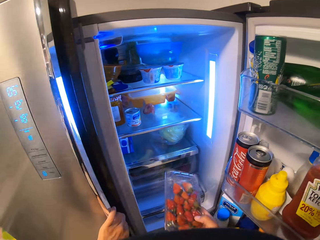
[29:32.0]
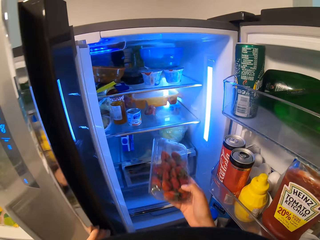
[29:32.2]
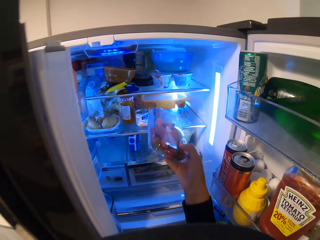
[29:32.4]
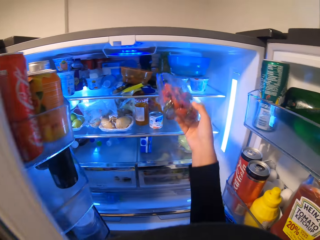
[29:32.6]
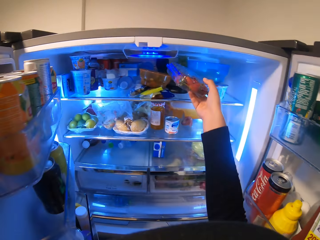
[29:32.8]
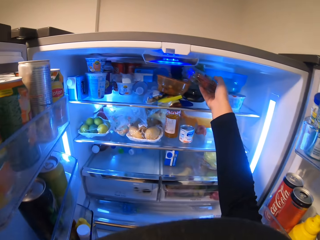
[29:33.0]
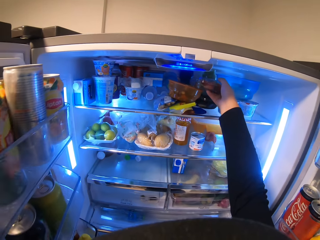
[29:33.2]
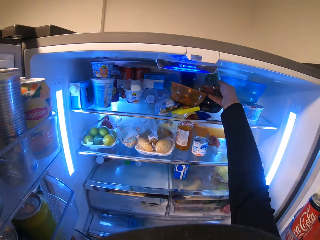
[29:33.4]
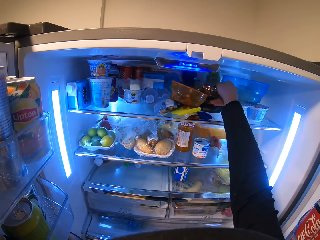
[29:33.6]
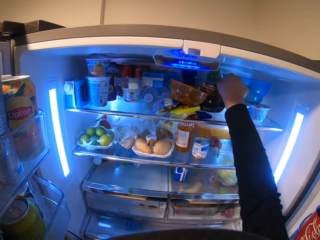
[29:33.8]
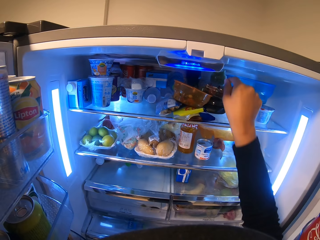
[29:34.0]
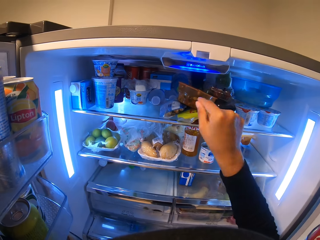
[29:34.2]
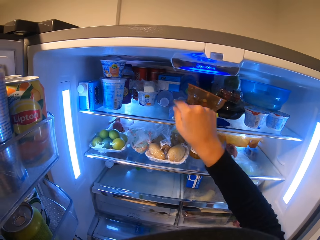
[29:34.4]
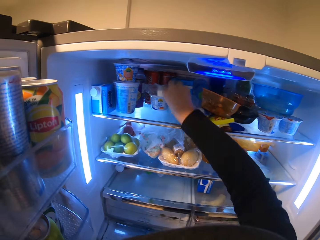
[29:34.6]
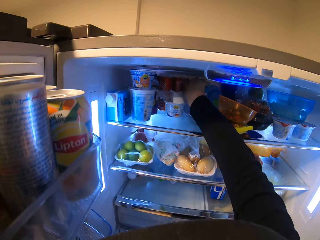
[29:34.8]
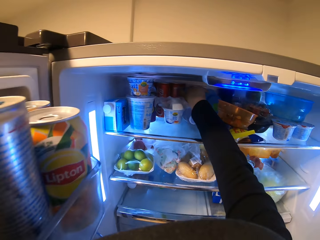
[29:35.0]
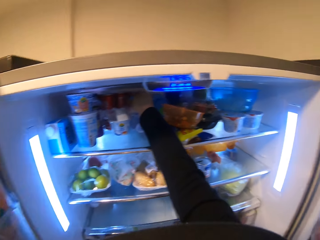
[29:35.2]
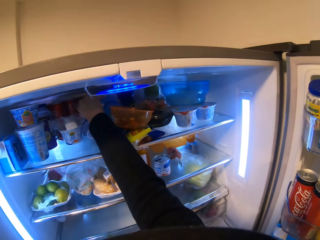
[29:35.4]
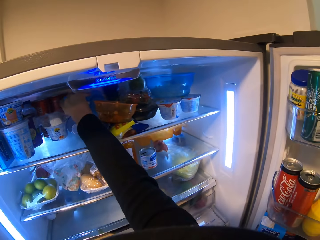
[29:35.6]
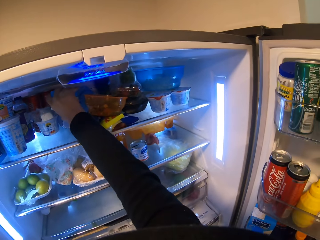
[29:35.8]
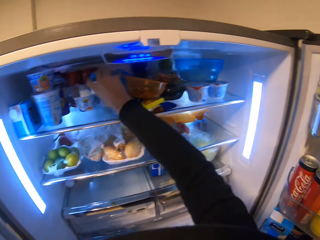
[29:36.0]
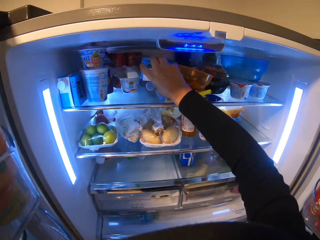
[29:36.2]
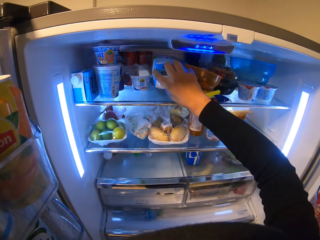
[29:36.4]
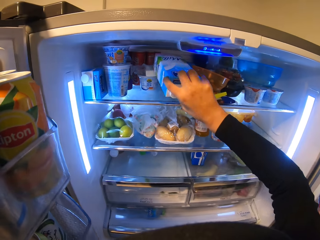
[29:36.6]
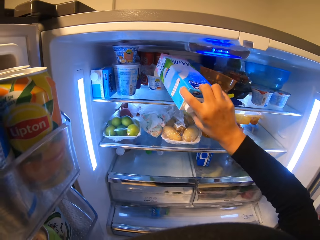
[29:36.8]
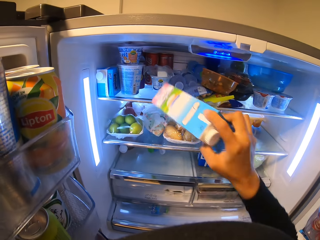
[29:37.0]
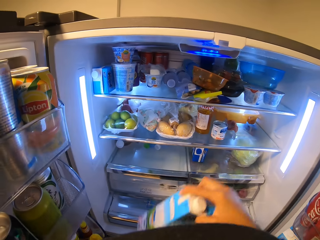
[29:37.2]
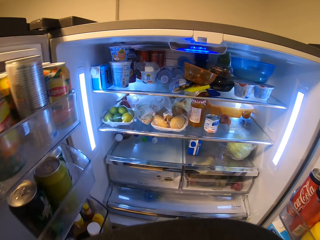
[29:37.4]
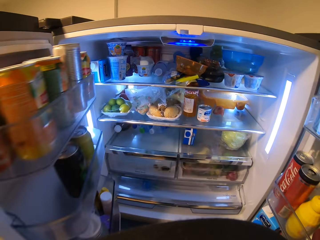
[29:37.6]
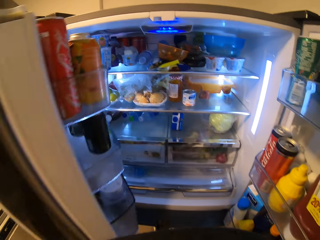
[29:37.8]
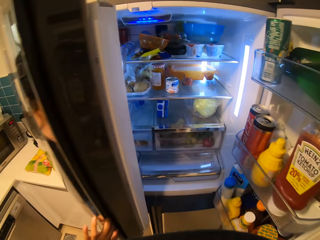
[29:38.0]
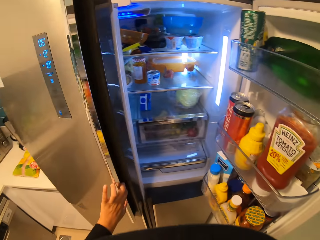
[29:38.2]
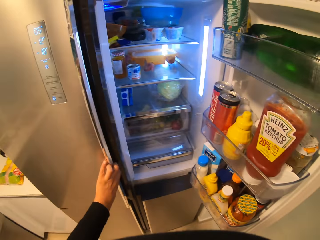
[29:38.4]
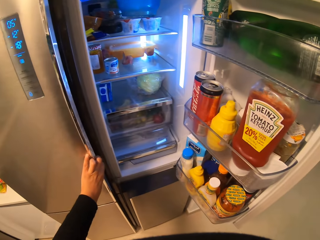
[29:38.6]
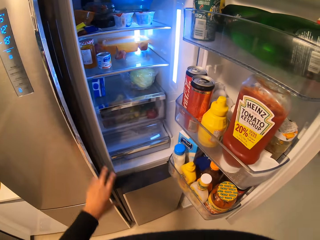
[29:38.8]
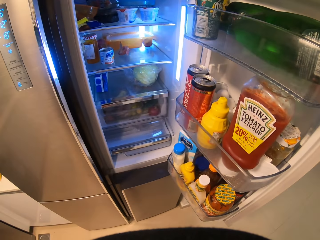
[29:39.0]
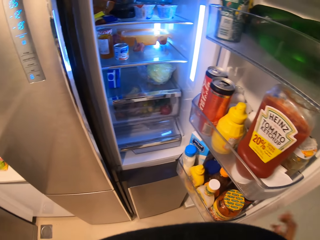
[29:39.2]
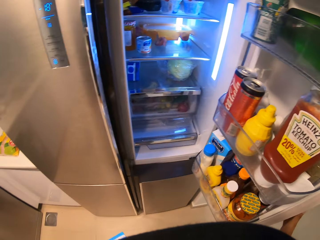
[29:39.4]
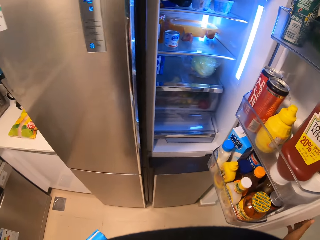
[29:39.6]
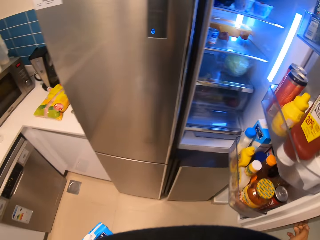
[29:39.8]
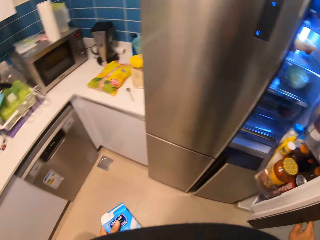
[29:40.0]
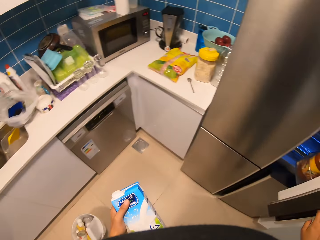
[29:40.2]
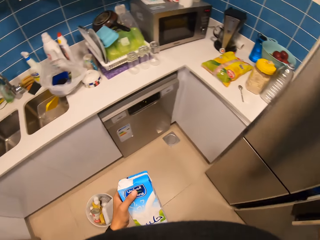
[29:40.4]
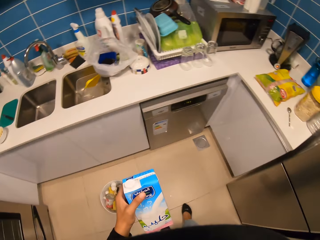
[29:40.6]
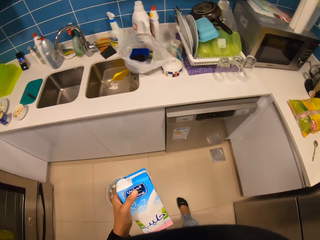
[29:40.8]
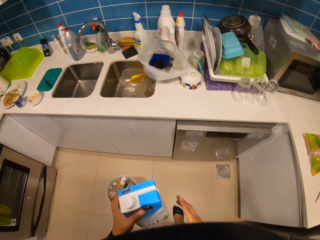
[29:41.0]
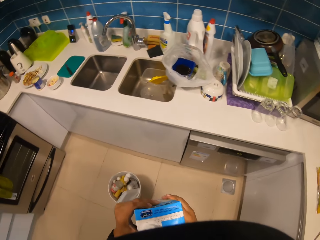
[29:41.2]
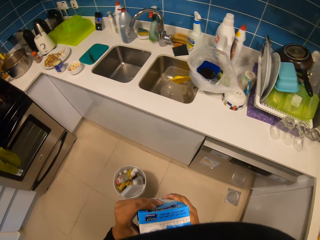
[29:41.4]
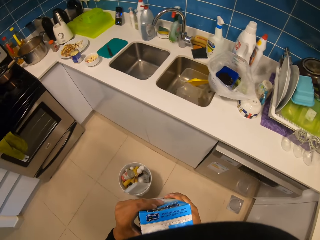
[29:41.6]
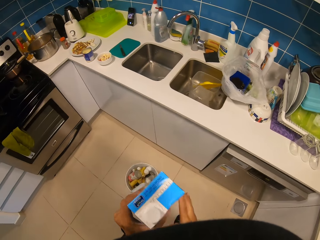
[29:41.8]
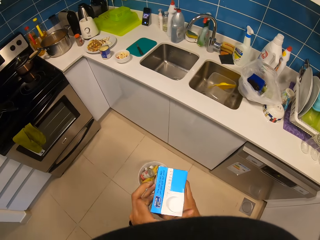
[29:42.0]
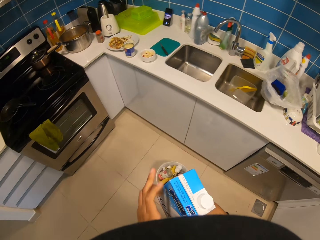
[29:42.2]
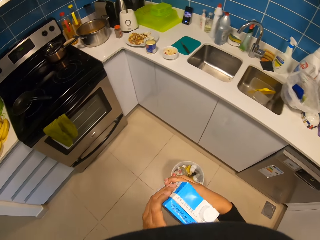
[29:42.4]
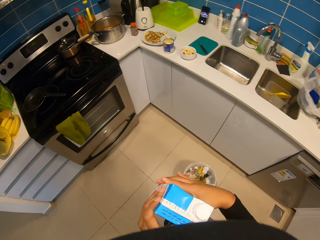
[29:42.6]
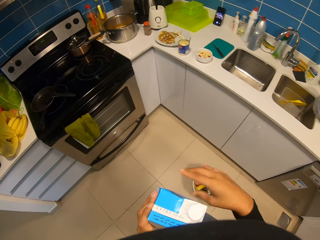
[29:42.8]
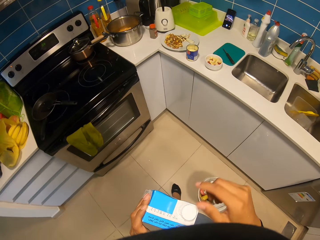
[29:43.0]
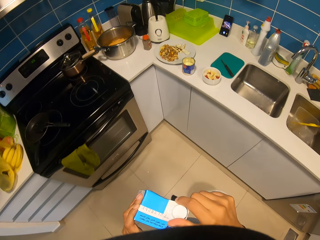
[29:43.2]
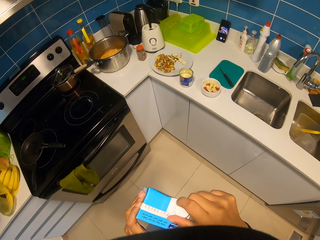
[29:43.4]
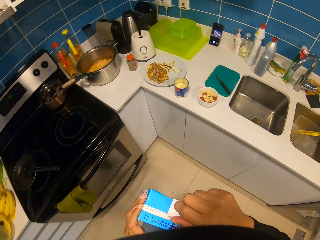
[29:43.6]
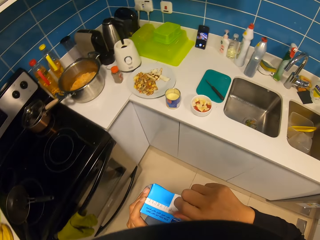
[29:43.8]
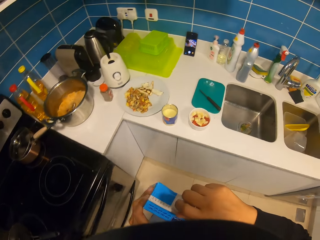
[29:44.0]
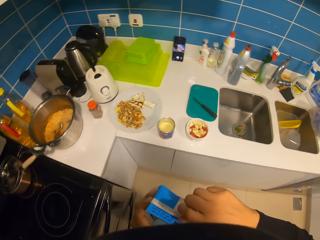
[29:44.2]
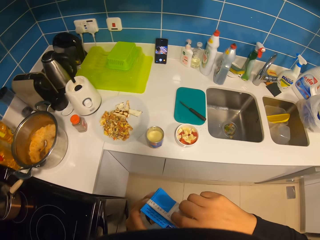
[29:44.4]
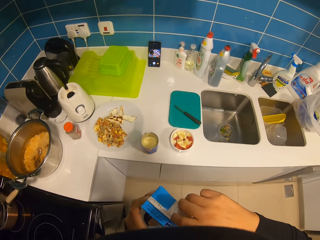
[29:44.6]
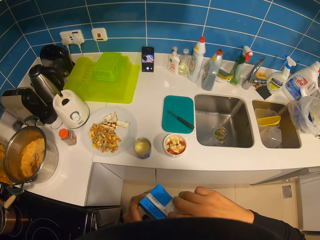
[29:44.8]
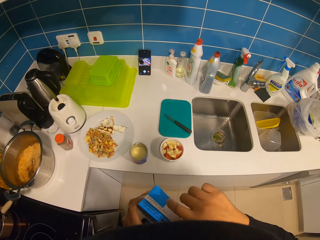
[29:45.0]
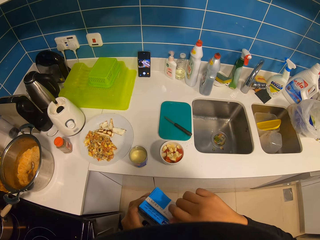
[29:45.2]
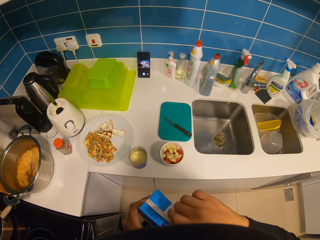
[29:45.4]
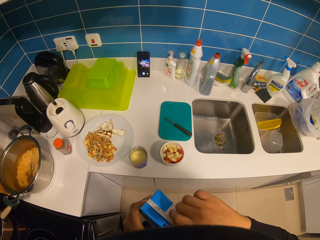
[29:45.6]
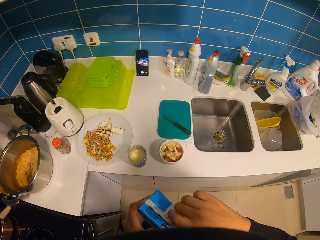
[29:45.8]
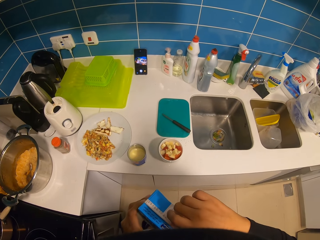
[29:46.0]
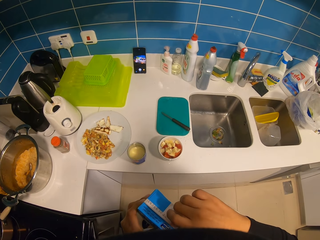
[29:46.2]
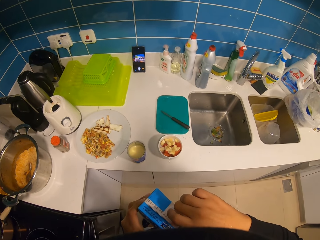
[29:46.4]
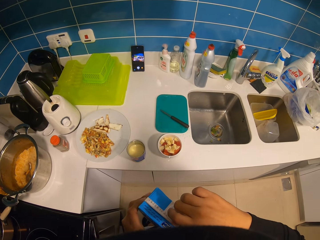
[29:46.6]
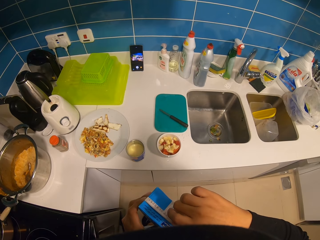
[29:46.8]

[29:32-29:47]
The camera wearer puts the pack of strawberries in the fridge. They pick a packet or container of milk in the fridge. They close the fridge door. They turn the packet of milk. They stare at the container of milk. They open the packet of milk.

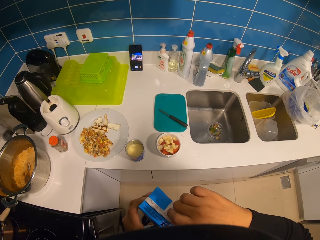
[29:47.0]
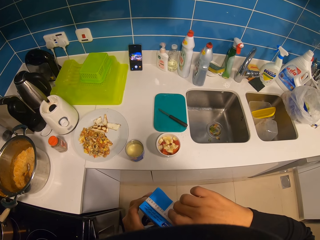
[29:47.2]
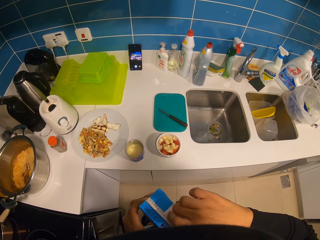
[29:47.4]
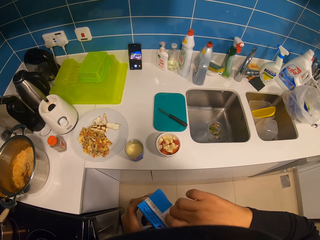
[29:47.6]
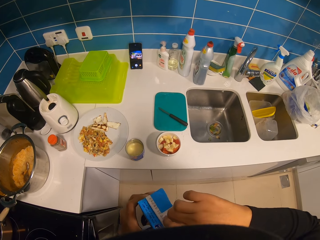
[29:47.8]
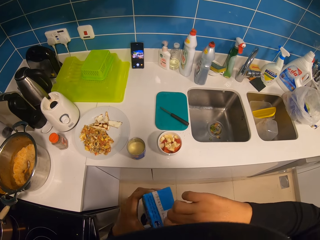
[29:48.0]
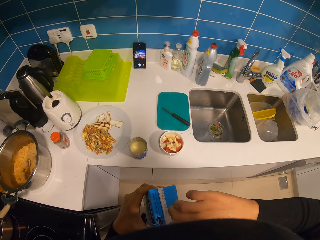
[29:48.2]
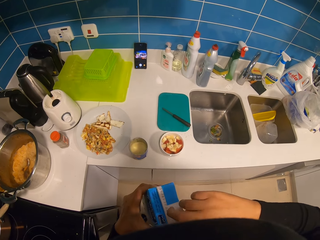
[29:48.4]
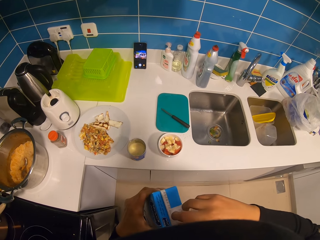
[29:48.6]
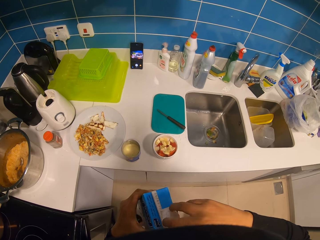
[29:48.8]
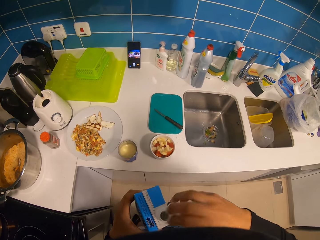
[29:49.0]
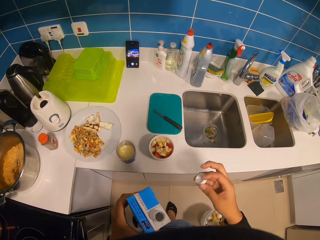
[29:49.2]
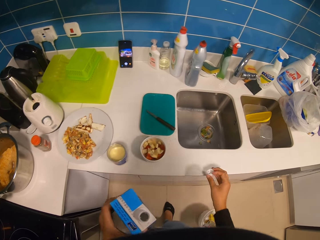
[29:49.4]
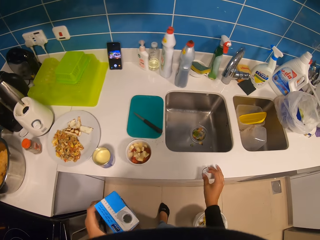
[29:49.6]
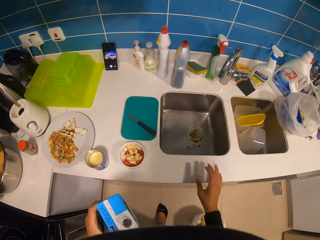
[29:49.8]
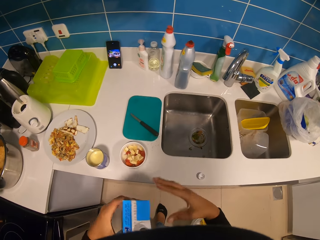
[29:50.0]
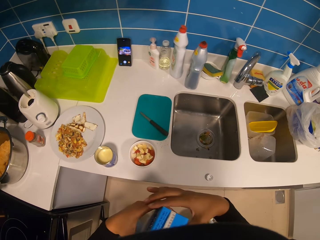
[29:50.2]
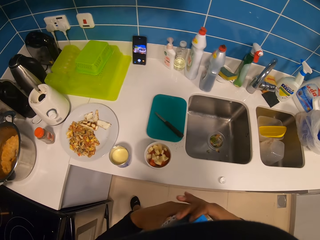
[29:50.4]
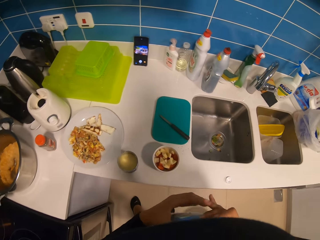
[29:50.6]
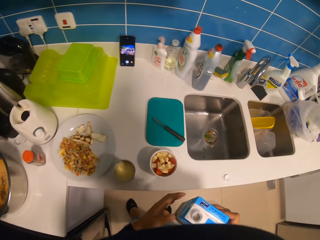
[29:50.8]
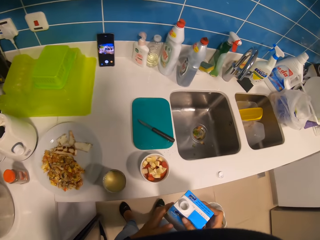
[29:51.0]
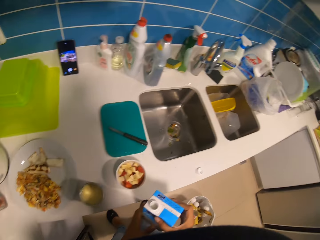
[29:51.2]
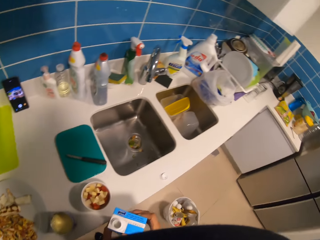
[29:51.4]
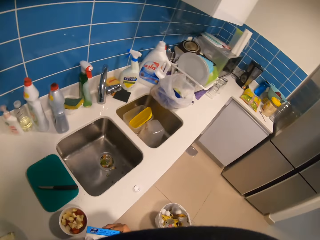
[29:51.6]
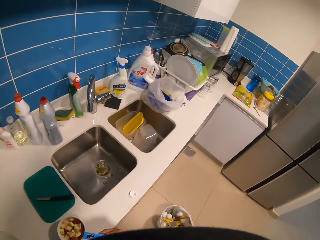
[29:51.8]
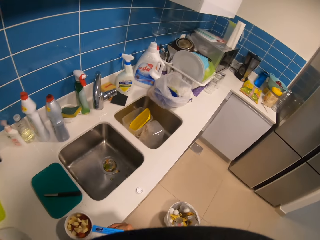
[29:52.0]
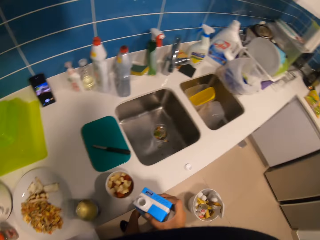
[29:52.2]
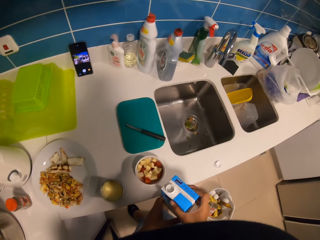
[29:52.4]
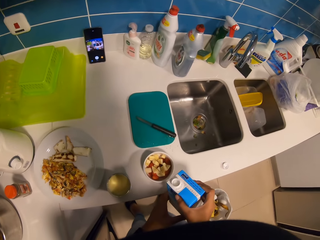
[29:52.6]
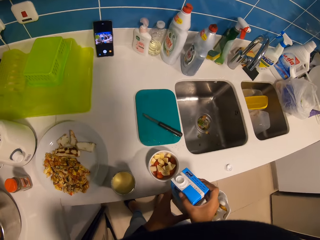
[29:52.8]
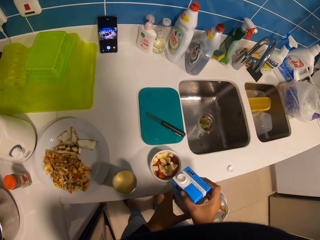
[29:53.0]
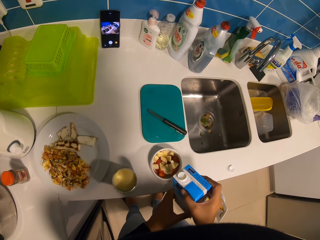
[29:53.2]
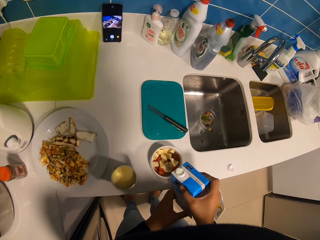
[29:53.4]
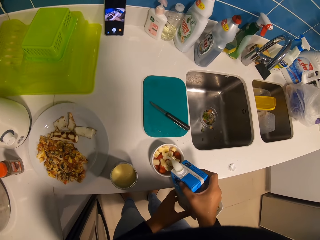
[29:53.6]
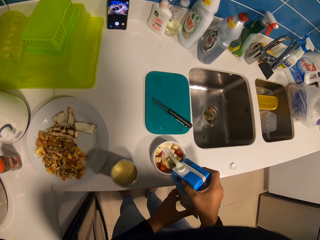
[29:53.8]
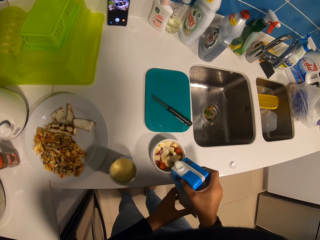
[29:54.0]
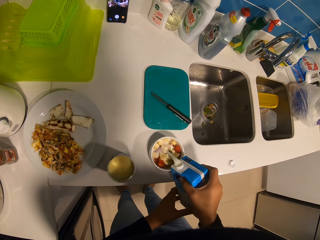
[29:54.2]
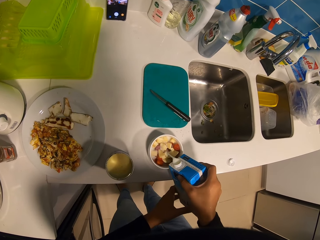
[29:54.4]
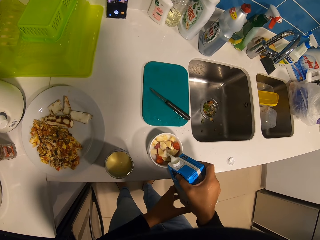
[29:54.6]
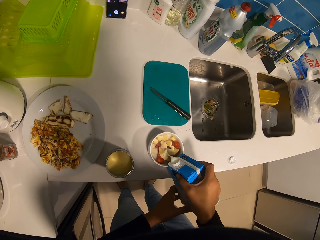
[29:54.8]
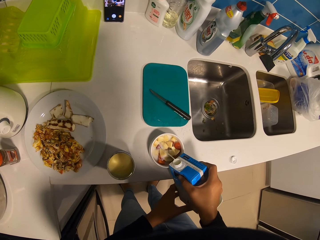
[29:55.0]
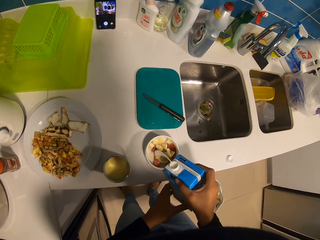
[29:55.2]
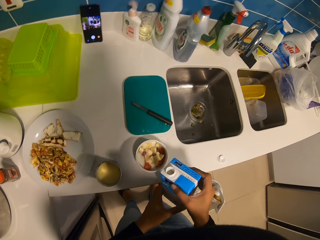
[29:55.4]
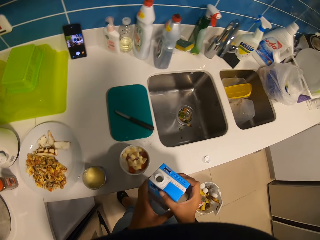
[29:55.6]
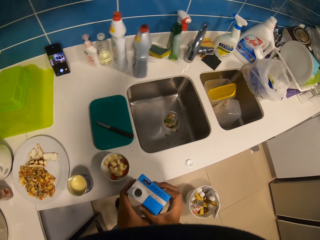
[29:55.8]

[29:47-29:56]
The camera wearer drops a lid on the countertop. They pour milk in a dish of fruits.
